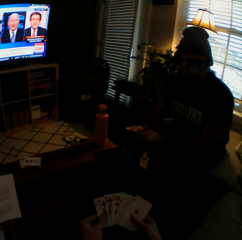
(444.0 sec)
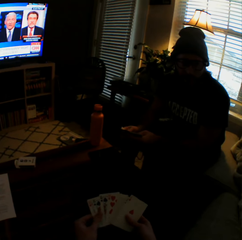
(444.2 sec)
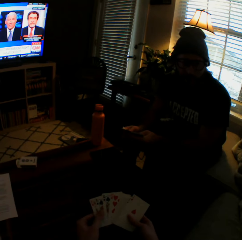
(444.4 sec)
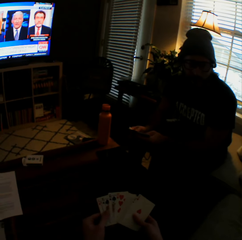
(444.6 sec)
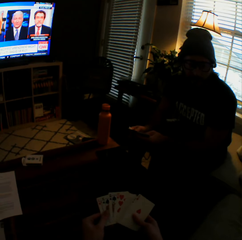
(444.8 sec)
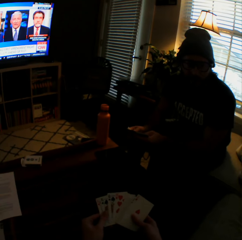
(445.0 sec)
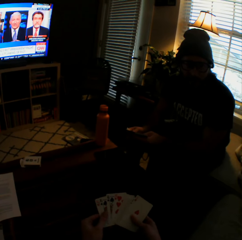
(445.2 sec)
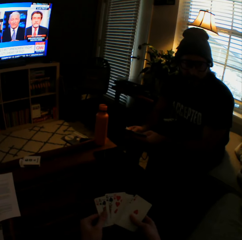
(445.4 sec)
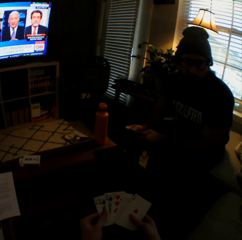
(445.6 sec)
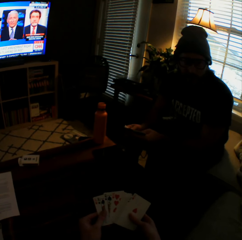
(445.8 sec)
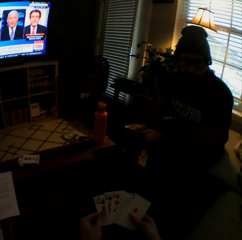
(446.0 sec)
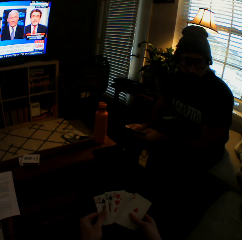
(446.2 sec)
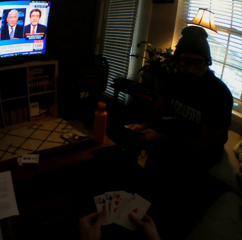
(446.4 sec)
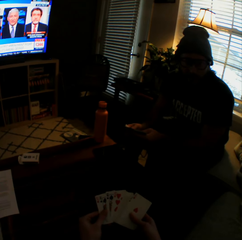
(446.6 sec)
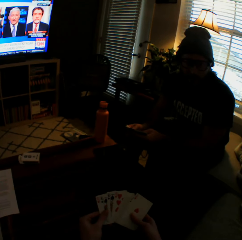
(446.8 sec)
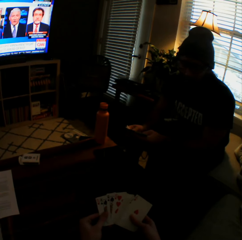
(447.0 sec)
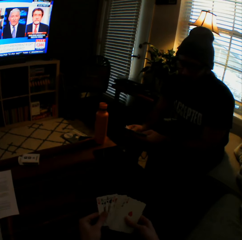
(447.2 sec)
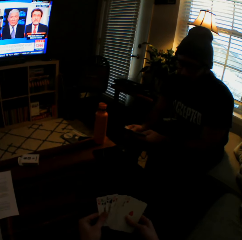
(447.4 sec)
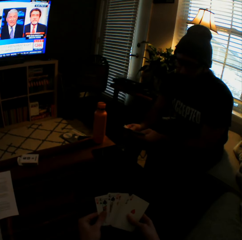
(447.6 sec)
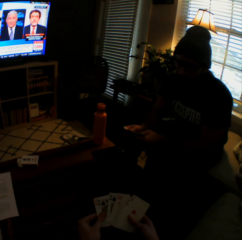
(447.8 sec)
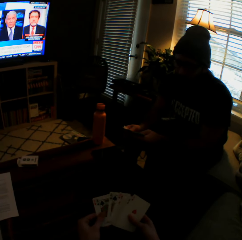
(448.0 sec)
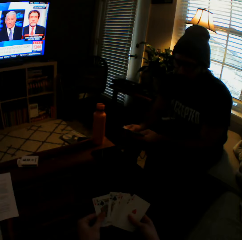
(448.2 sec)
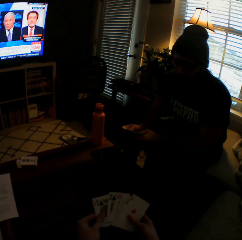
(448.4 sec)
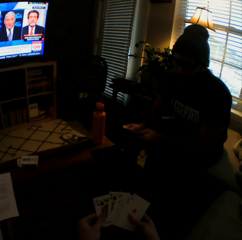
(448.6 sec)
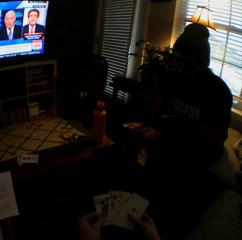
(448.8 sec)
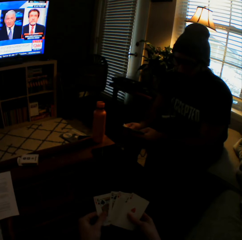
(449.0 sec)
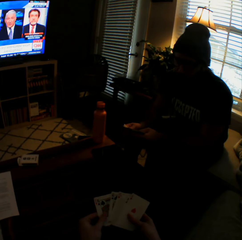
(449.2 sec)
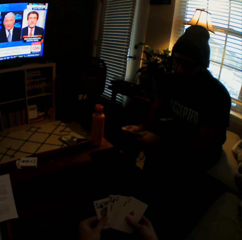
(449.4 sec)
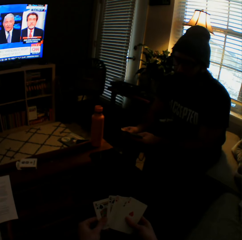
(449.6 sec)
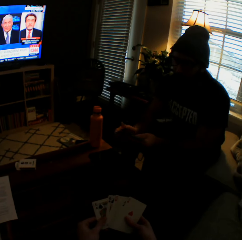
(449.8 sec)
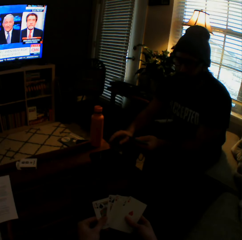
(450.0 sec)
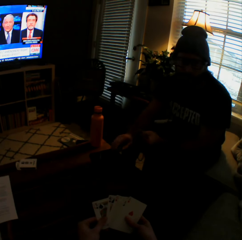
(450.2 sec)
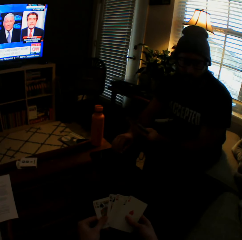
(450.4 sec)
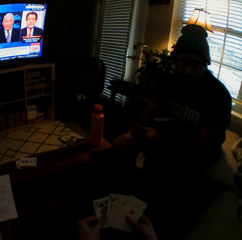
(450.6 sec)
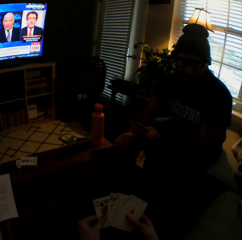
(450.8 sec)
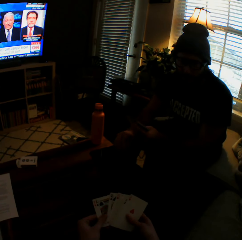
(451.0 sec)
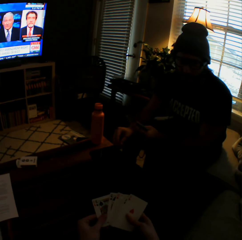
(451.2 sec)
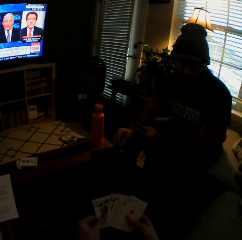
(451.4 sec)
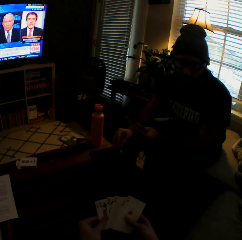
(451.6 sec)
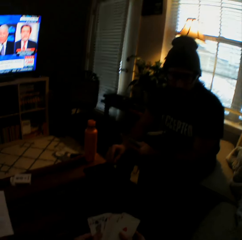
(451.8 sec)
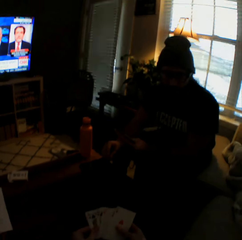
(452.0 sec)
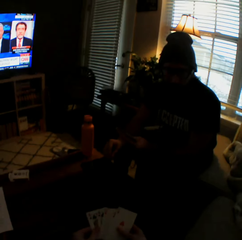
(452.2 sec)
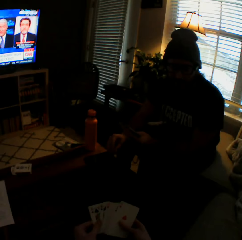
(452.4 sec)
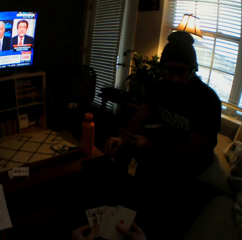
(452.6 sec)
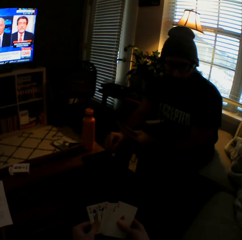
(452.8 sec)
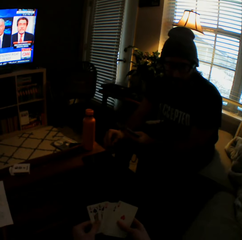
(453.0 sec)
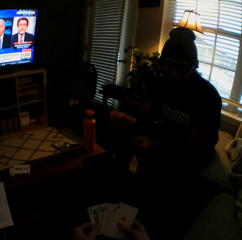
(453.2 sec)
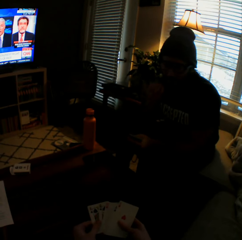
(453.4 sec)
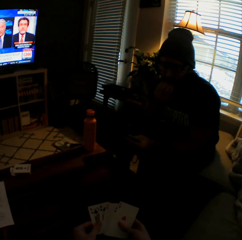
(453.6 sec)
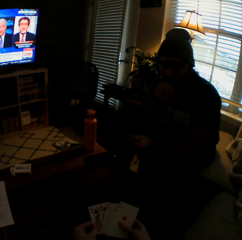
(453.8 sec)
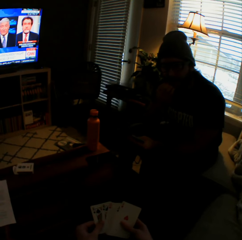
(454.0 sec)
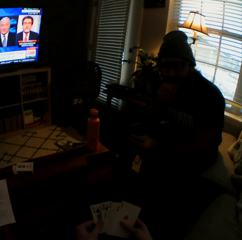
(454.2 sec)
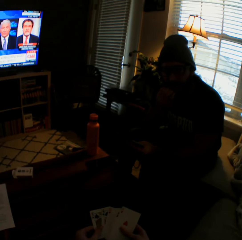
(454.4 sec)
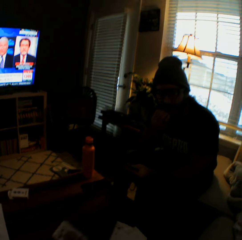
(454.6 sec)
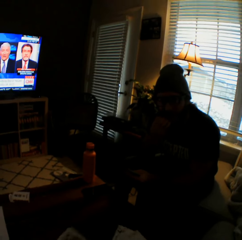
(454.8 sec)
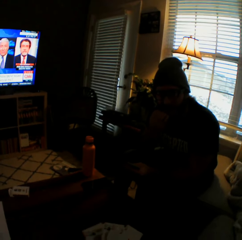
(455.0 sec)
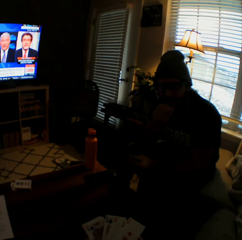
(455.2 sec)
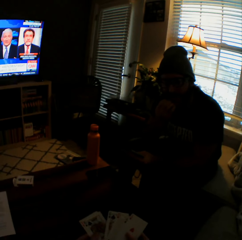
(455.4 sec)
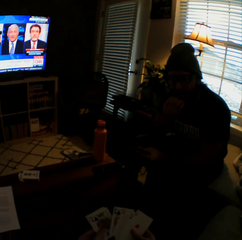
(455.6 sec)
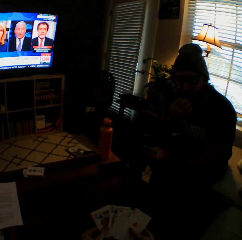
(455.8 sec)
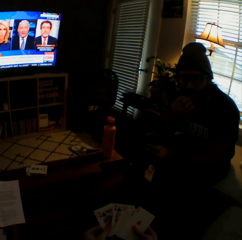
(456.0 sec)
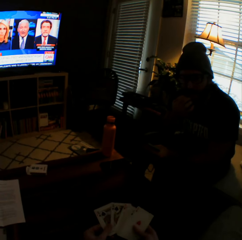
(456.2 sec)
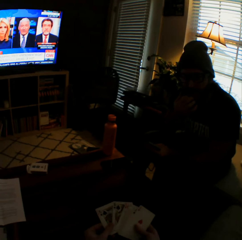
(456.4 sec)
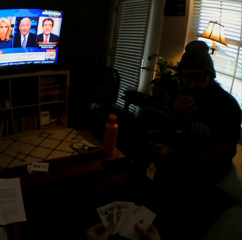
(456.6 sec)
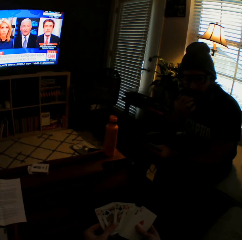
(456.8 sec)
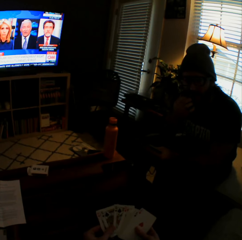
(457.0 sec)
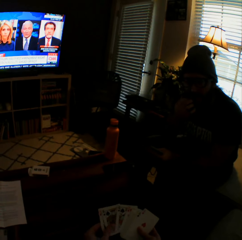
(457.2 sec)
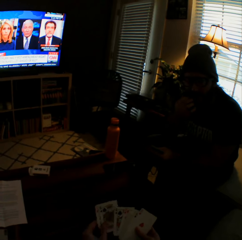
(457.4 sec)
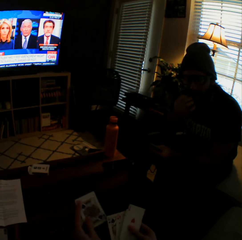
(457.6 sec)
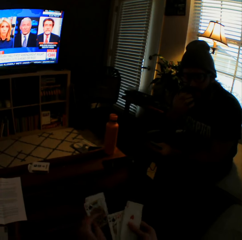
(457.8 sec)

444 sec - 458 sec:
The camera wearer arranges the play cards. The man touches his face with his right hand.

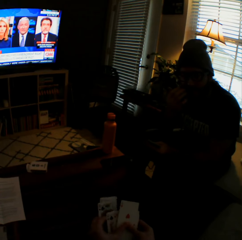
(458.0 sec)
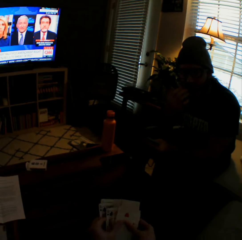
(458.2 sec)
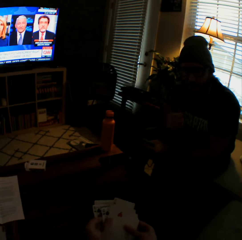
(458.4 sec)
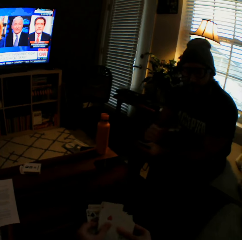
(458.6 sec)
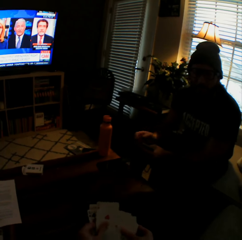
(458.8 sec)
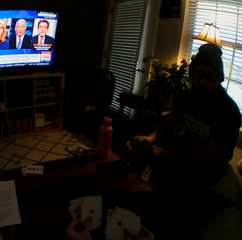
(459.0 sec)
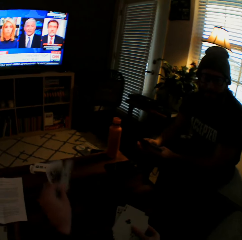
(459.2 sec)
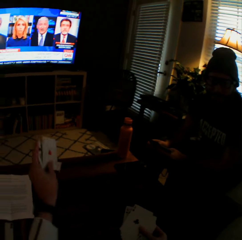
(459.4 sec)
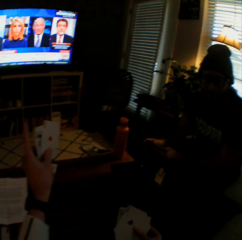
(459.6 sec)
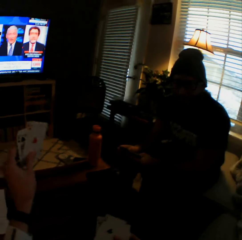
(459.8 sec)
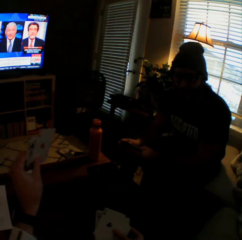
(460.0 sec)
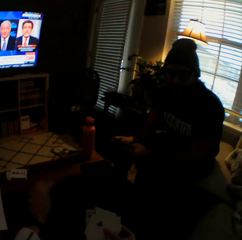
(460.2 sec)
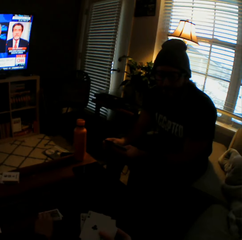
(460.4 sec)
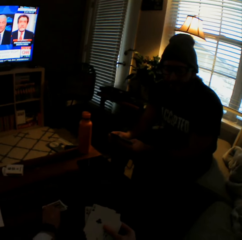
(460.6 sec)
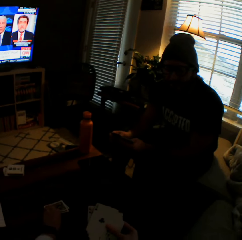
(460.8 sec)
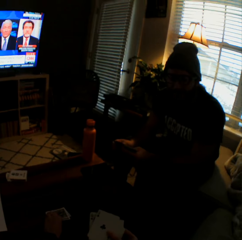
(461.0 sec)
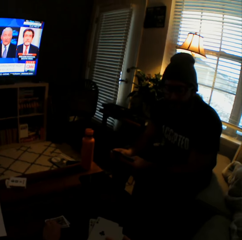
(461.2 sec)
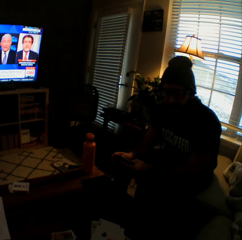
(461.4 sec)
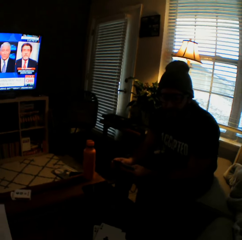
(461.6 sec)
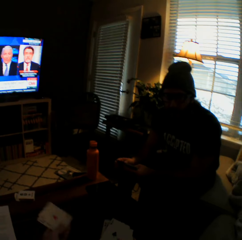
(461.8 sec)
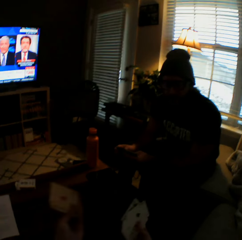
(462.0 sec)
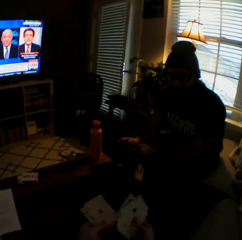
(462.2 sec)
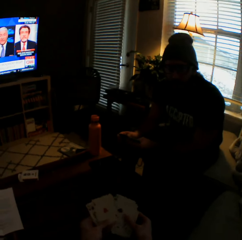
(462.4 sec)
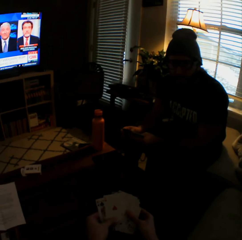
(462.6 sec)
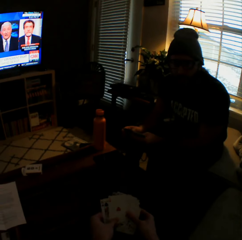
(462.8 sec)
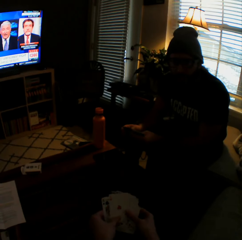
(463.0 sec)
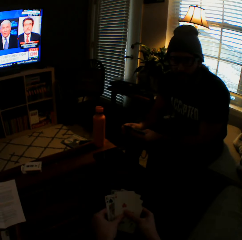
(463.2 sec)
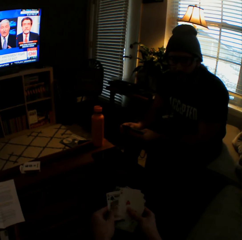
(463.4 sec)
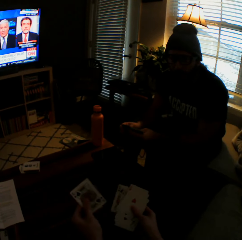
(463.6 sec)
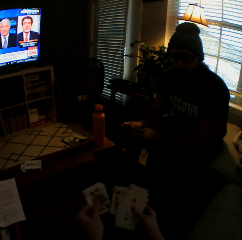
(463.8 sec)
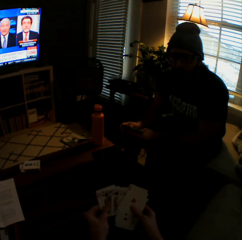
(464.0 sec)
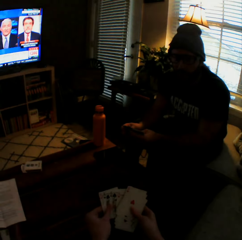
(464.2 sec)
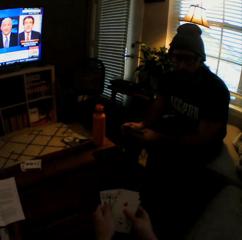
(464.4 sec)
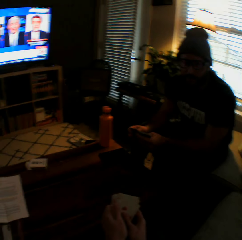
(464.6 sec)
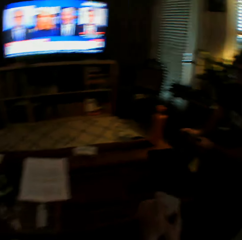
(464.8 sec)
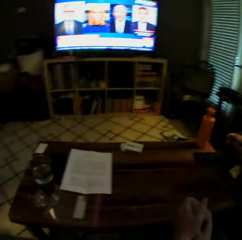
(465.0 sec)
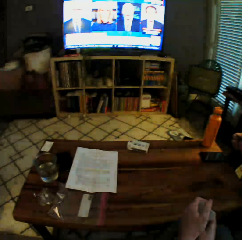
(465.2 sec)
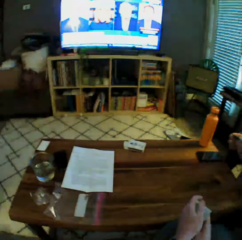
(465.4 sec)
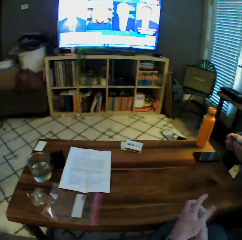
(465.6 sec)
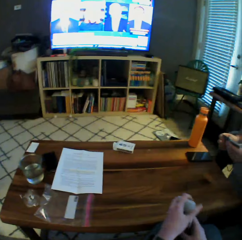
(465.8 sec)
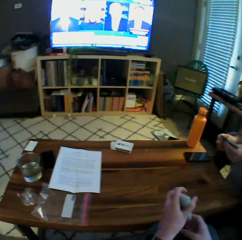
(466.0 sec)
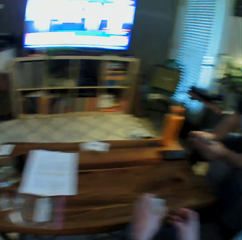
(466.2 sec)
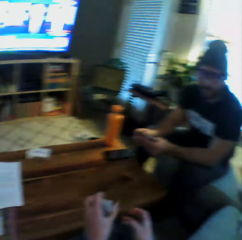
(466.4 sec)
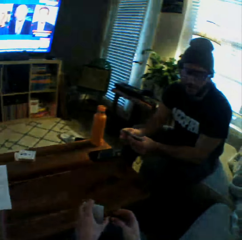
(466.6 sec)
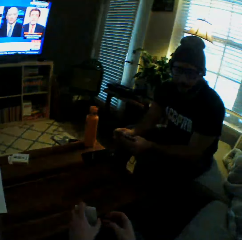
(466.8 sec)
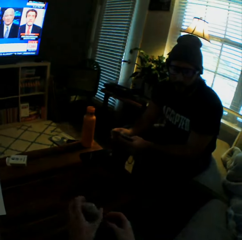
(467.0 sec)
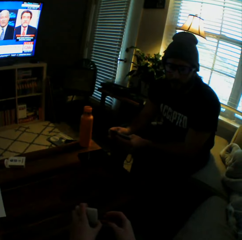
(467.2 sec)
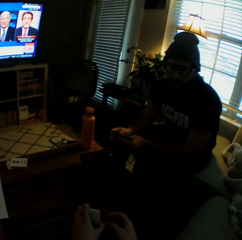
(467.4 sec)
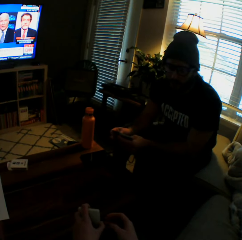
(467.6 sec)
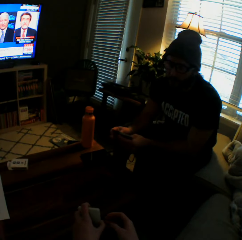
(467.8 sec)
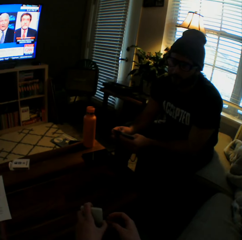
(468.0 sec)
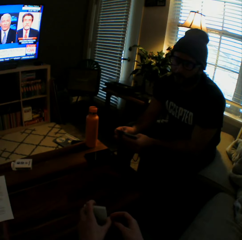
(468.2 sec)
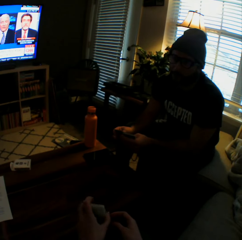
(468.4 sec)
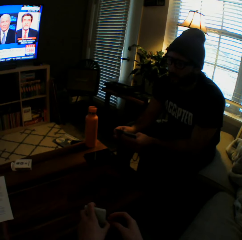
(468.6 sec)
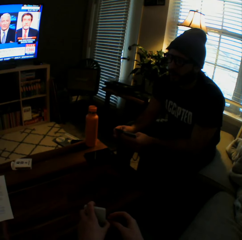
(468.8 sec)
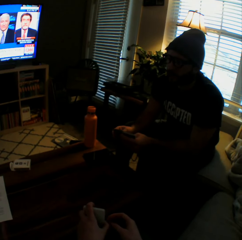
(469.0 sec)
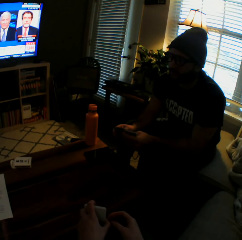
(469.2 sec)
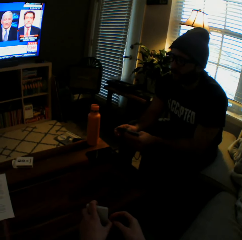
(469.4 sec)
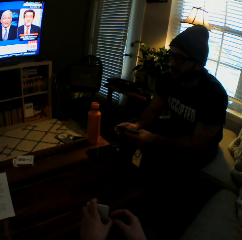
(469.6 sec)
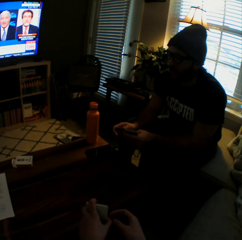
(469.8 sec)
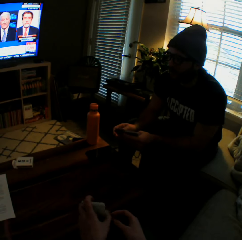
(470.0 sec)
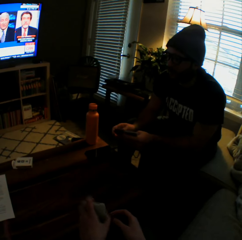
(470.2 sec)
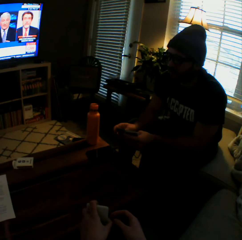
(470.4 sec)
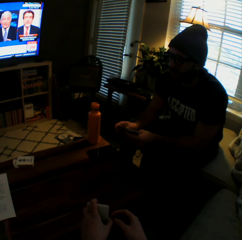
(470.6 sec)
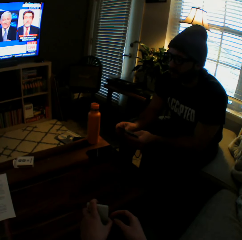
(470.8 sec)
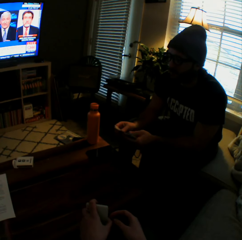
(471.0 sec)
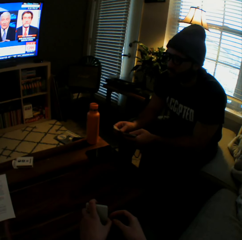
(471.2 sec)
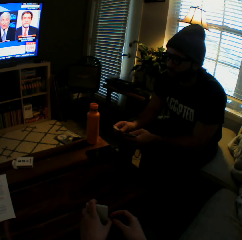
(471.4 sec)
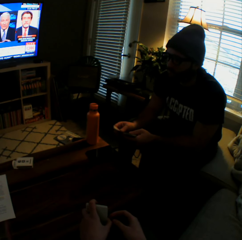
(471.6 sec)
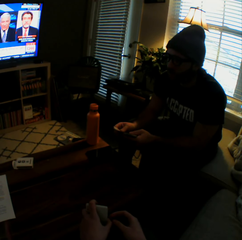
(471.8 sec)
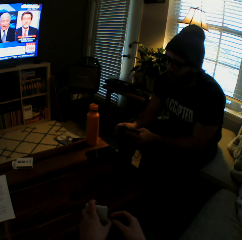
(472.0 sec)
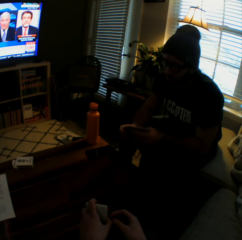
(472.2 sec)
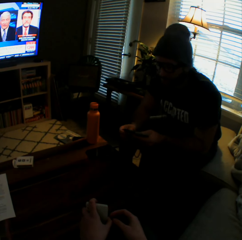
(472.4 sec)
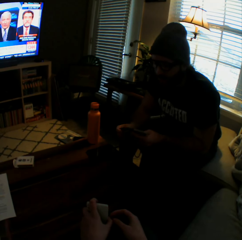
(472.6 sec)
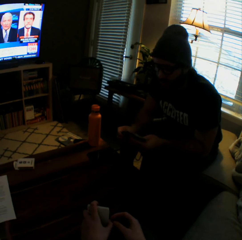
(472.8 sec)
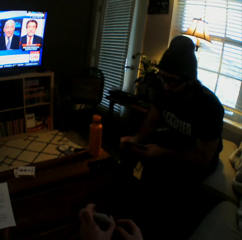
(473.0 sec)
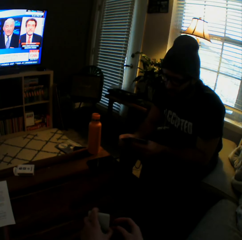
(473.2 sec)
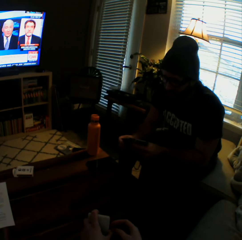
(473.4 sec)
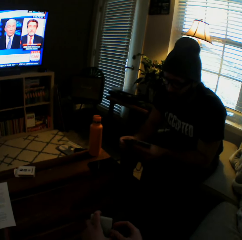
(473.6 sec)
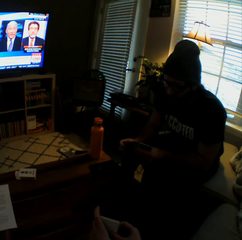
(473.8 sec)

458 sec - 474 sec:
The man lowers his right hand. The camera wearer raises her left hand. She lowers her left hand. She puts some play cards on the table. She takes the play cards from the table. She arranges the cards in her hands. She transfers the cards in her right hand to her left hand. She moves the cards in her hands in an upward downward motion.
